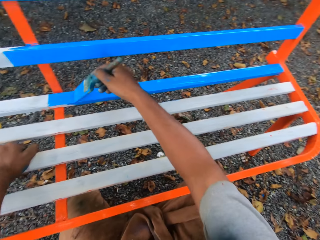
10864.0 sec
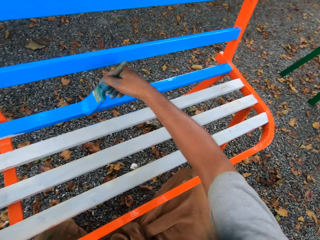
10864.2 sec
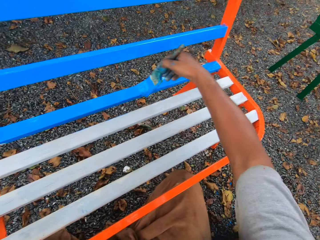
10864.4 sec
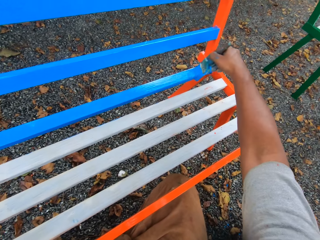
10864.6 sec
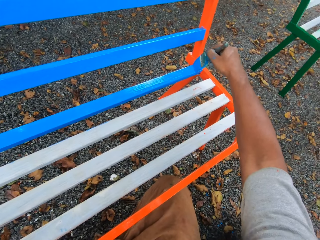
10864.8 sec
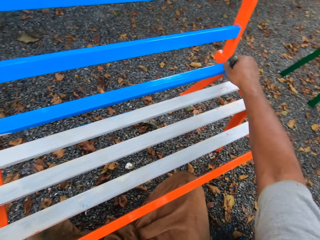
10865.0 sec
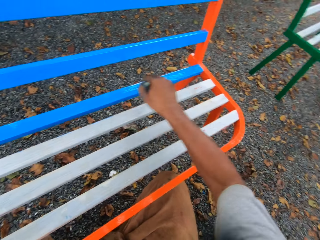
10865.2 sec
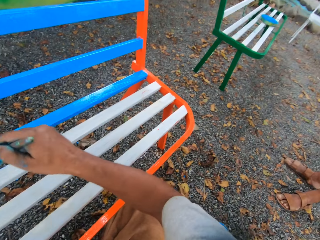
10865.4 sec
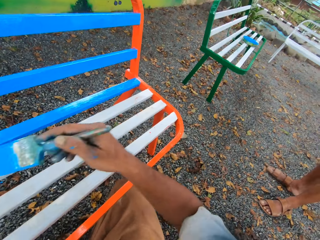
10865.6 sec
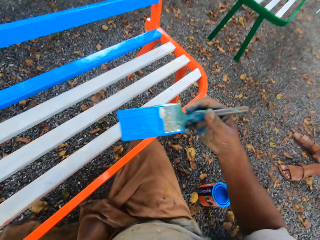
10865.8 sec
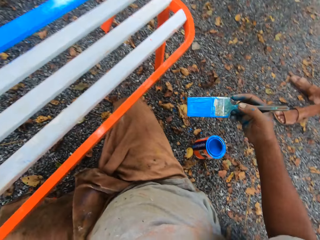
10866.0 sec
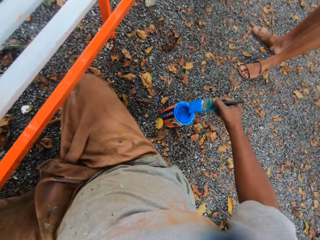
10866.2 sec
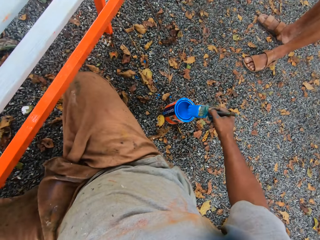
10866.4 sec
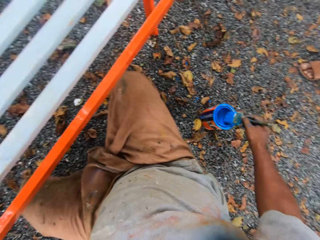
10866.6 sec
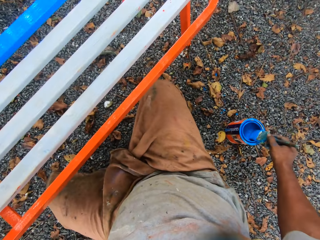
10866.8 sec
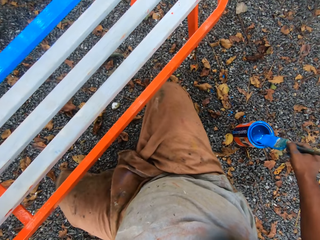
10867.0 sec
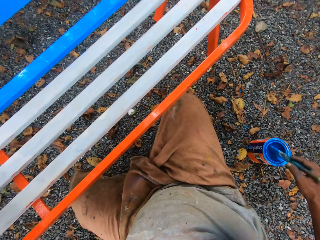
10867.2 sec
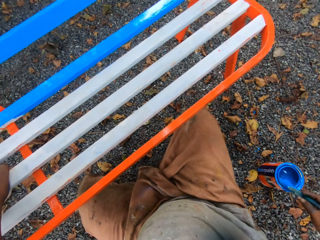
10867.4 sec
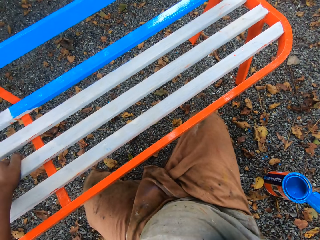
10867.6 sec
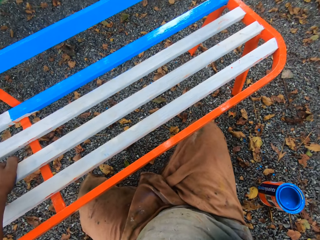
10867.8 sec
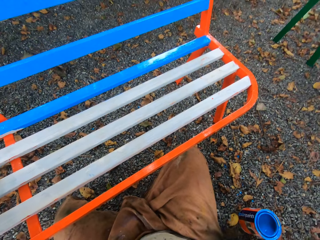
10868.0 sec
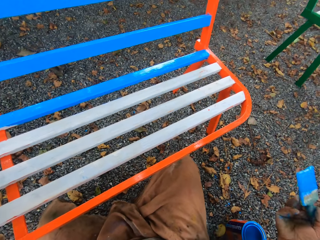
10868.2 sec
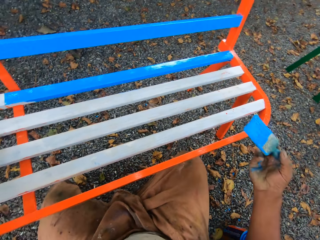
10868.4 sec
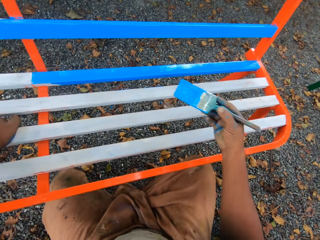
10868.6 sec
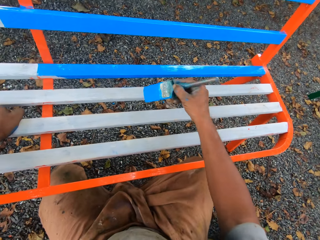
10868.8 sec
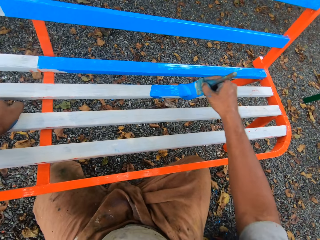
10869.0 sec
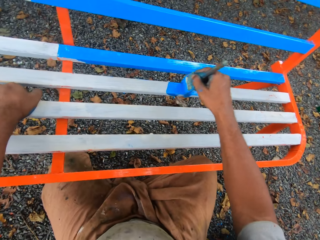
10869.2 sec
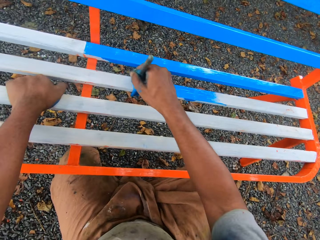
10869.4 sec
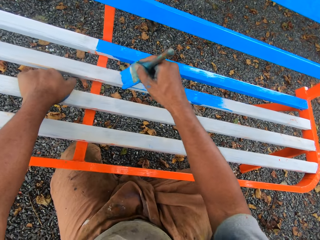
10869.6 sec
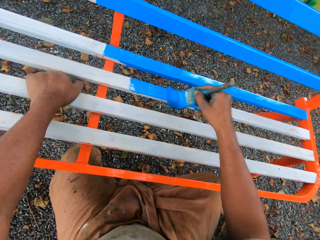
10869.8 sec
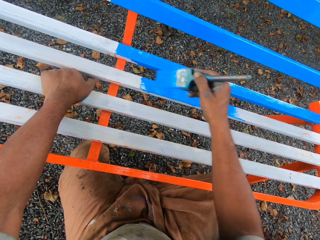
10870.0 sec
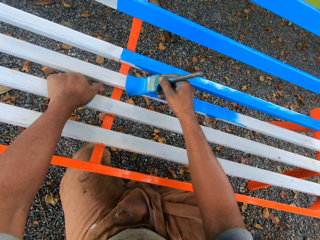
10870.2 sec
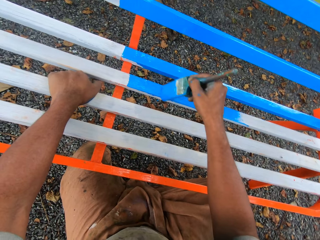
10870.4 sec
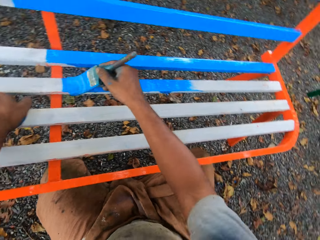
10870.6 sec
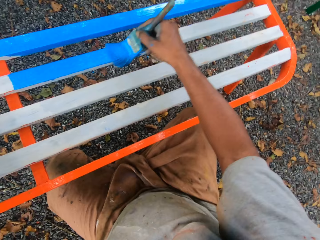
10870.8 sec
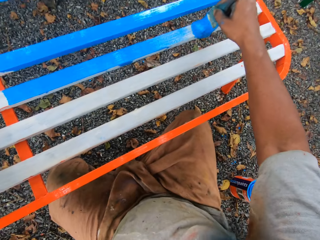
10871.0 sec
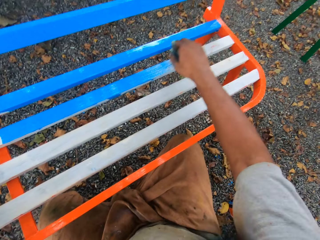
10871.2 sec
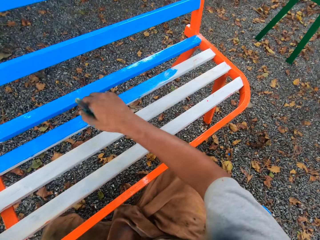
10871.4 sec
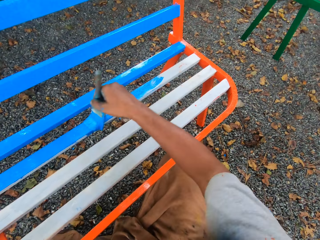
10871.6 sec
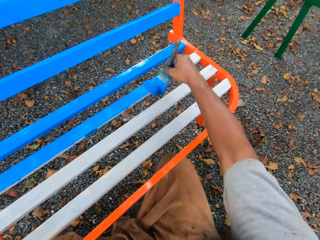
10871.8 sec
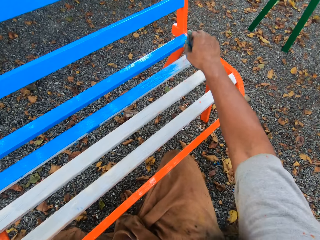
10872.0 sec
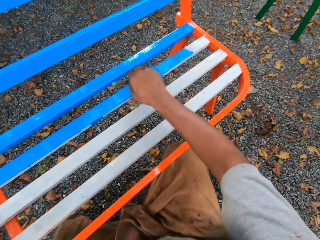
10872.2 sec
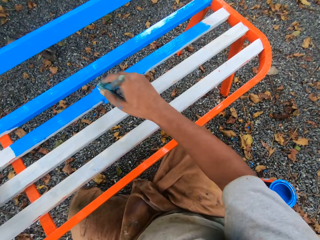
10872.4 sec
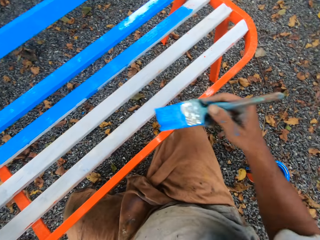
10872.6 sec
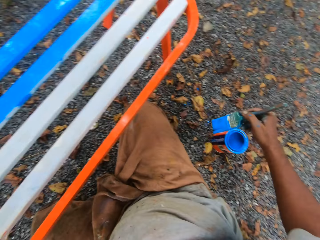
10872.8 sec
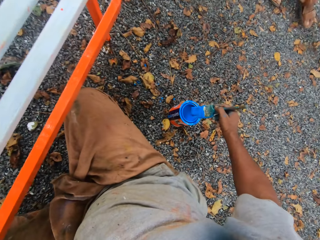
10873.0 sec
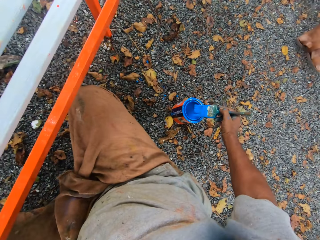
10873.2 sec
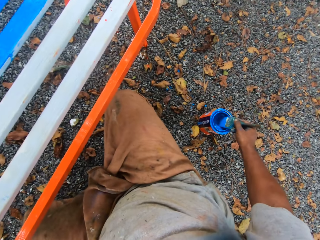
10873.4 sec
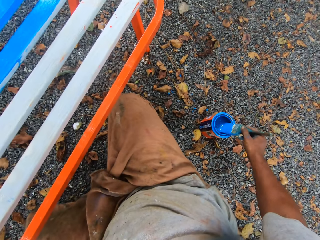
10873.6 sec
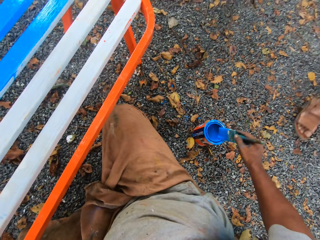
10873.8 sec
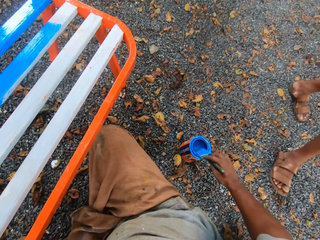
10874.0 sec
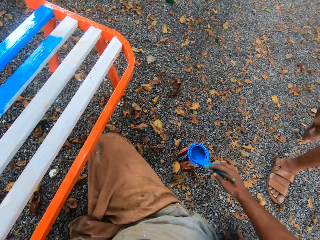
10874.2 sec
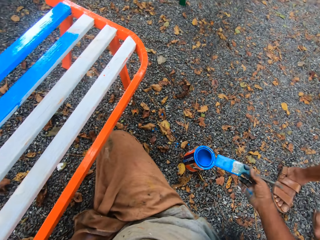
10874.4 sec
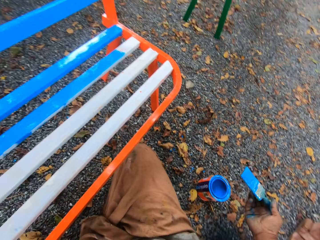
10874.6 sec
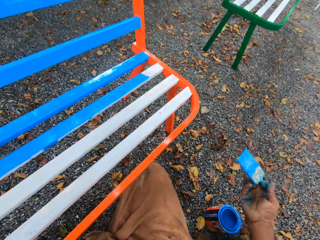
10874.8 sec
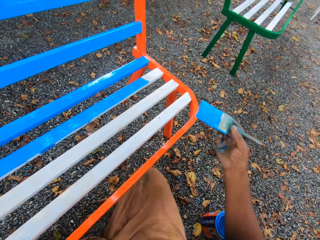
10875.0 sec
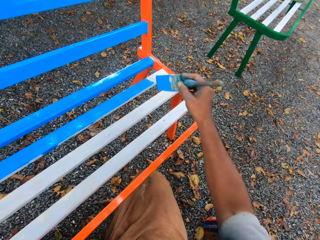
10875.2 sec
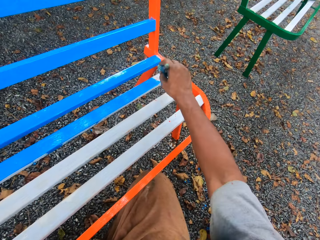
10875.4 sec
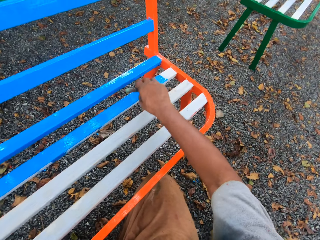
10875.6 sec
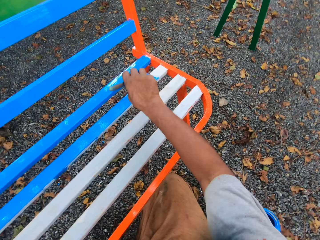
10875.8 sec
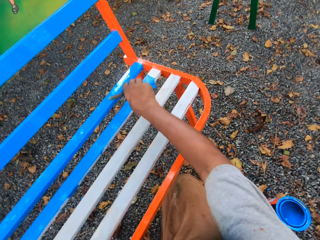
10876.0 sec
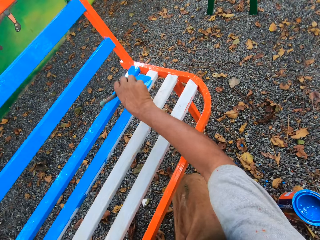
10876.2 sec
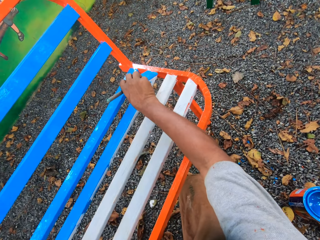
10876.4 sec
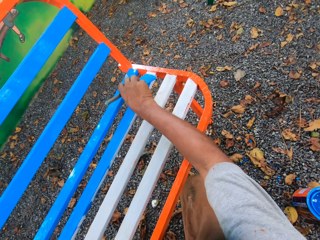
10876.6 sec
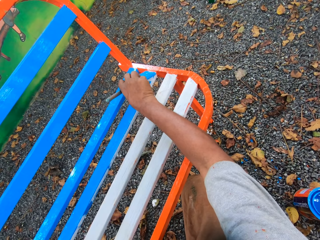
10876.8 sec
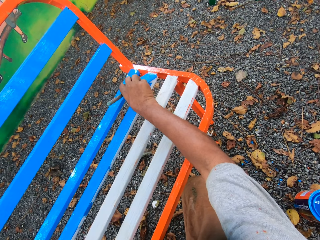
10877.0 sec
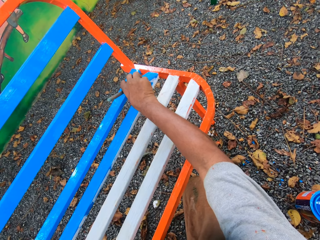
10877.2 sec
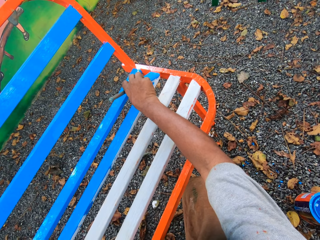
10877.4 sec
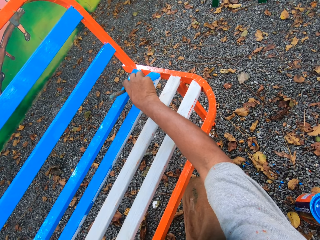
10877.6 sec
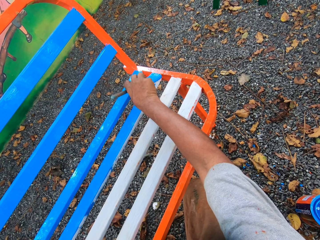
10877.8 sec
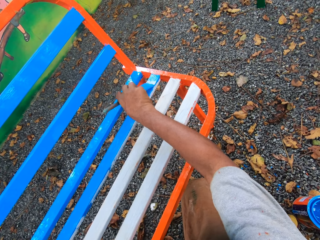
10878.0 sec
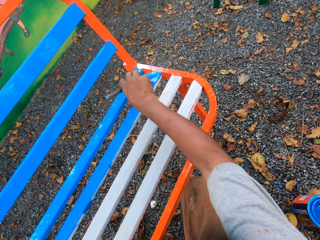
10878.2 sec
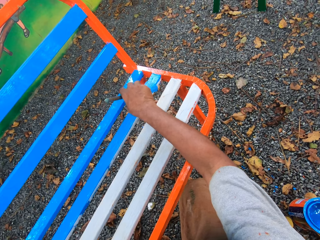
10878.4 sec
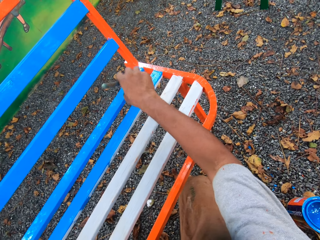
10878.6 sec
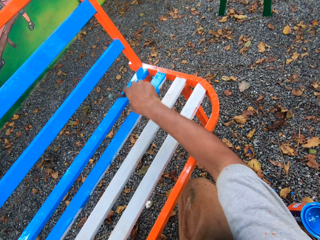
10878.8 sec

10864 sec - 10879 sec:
The camera wearer dips a paint brush in a paint can or container. They clean the paint brush with the mouth of the paint container, squeeze the paint brush, and remove the paint brush from the paint can. They paint the metal bench. They remove the paint brush from the bench. A man walks behind the camera wearer. The camera wearer dips the paint brush in the paint can. They clean the paint brush with the mouth of the paint container. The man moves towards the camera wearer. The camera wearer squeezes the paint brush and removes the paint brush from the paint can. They paint the metal bench.

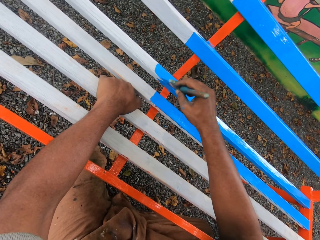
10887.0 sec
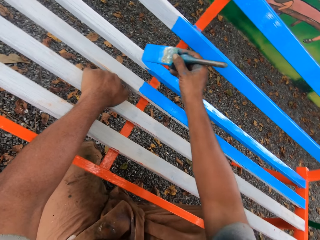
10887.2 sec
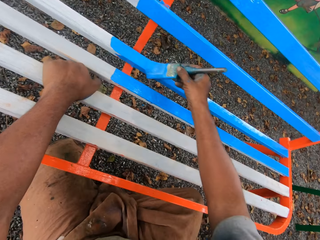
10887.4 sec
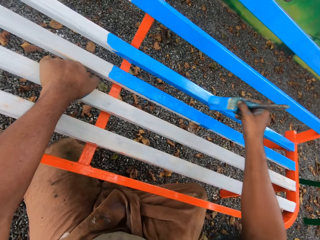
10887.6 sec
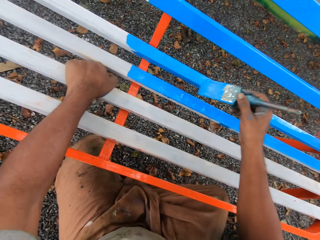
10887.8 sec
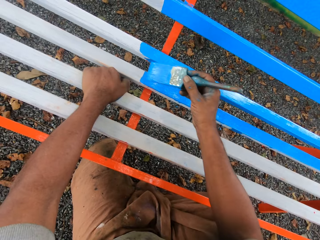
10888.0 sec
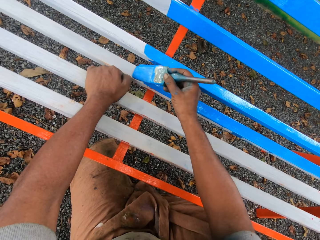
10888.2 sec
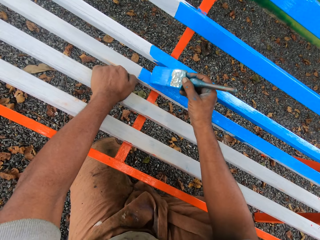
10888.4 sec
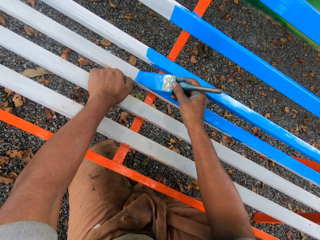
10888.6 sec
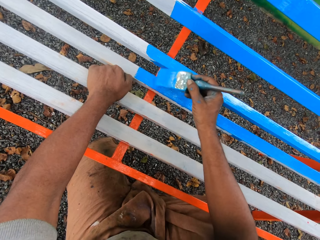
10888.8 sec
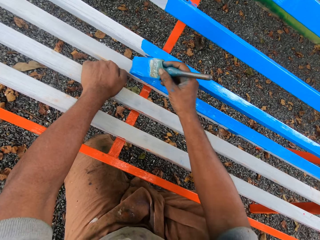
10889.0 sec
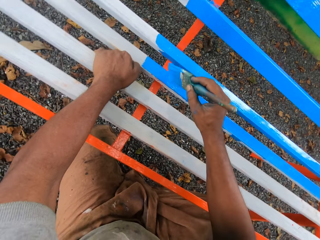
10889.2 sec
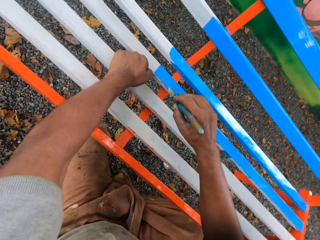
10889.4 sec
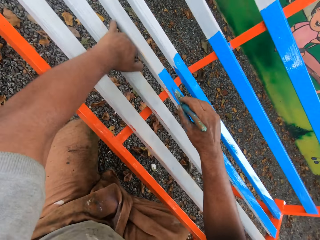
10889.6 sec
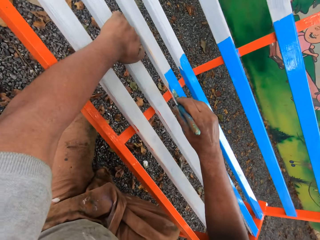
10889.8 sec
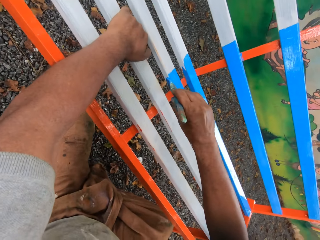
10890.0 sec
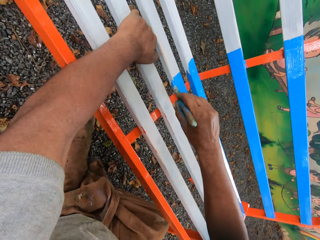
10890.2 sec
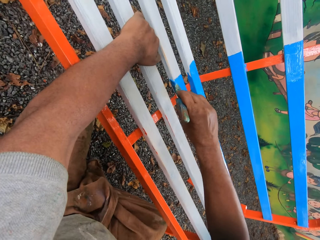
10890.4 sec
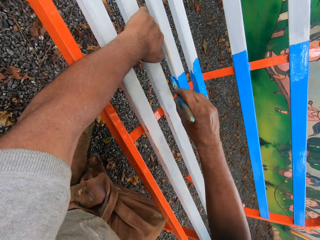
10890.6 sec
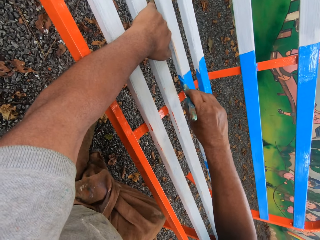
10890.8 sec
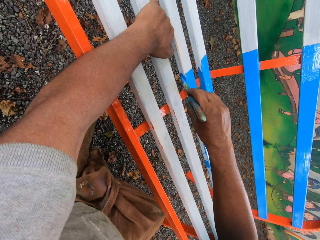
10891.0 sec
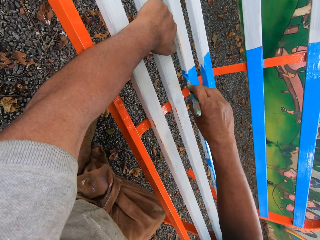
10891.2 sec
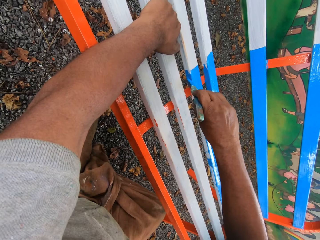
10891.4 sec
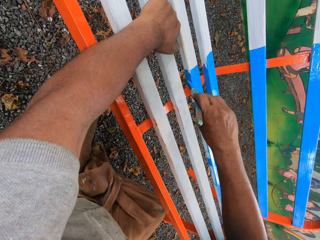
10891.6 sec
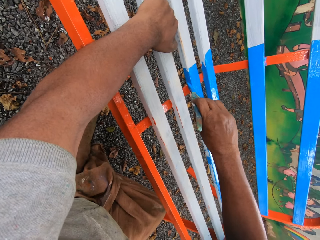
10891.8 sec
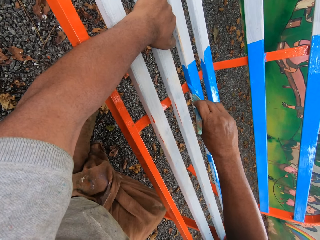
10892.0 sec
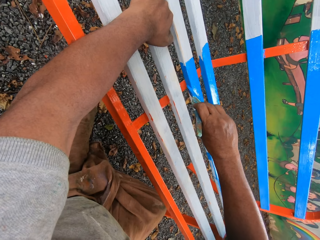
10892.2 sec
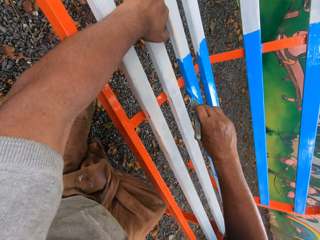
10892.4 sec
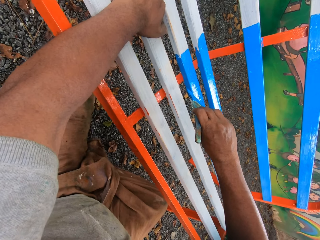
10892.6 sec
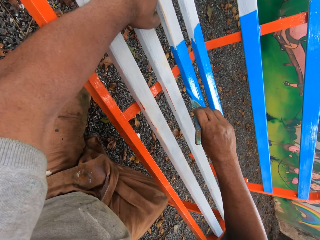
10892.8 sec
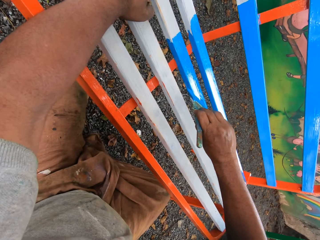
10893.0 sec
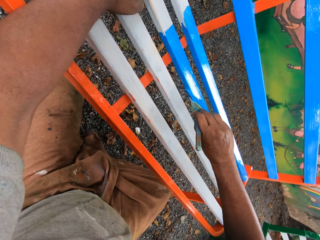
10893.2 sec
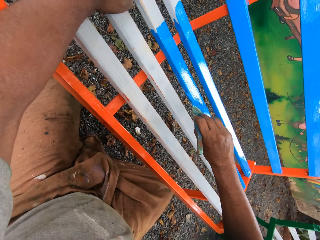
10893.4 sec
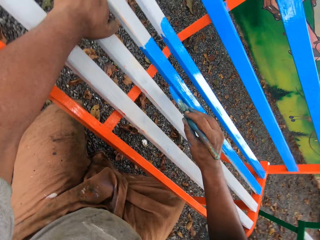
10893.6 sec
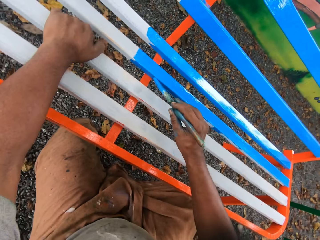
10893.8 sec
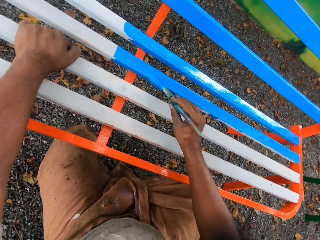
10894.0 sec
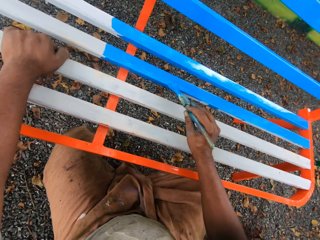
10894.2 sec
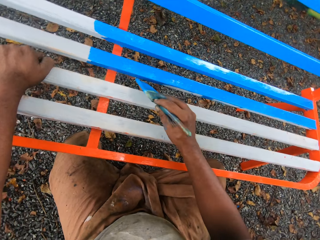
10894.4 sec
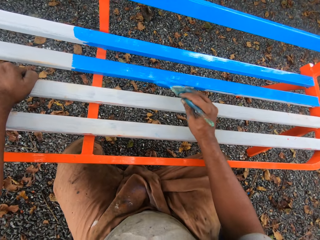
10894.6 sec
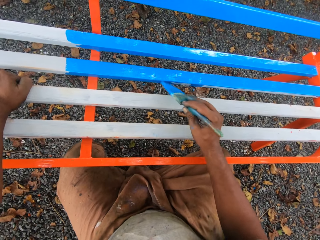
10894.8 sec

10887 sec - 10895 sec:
The camera wearer moves the left hand.
